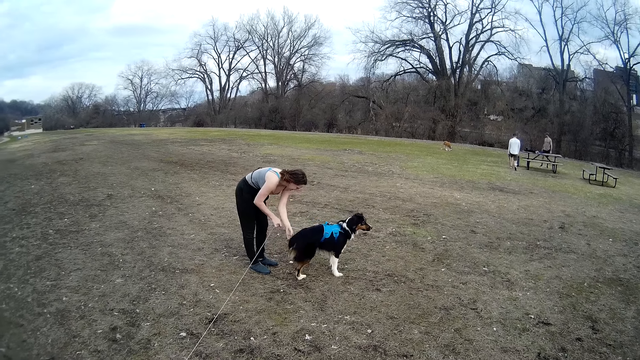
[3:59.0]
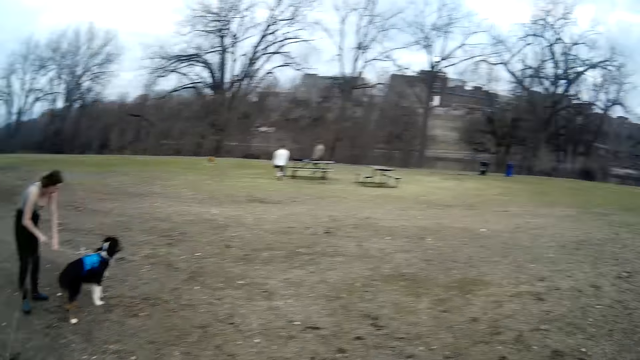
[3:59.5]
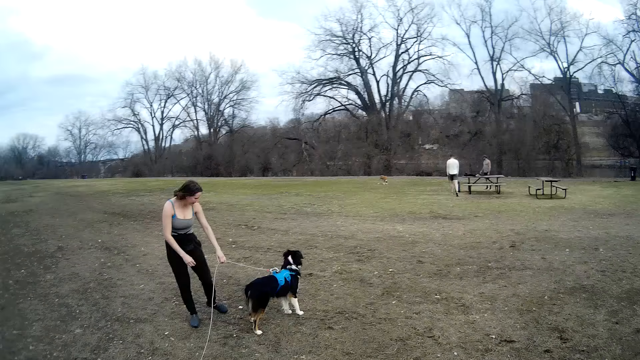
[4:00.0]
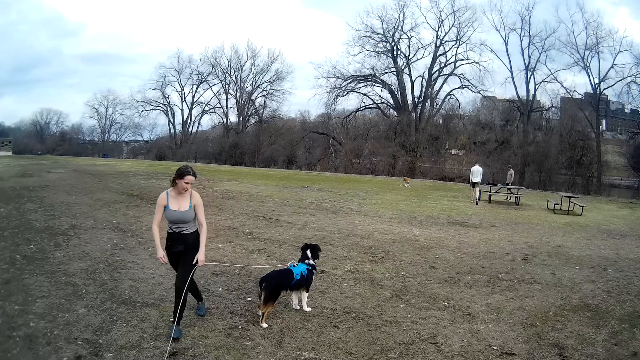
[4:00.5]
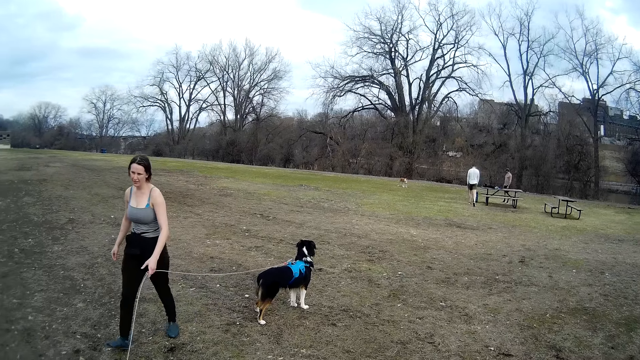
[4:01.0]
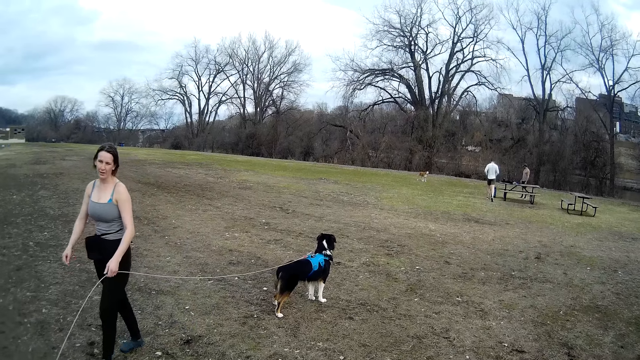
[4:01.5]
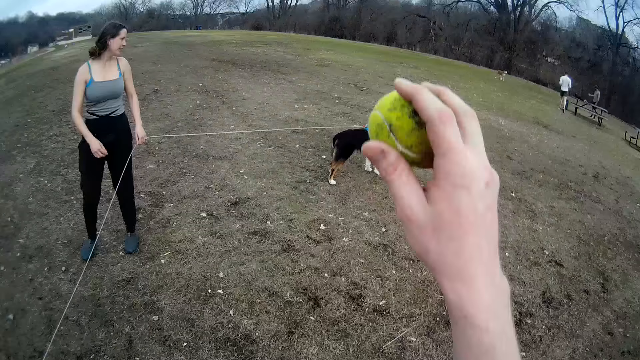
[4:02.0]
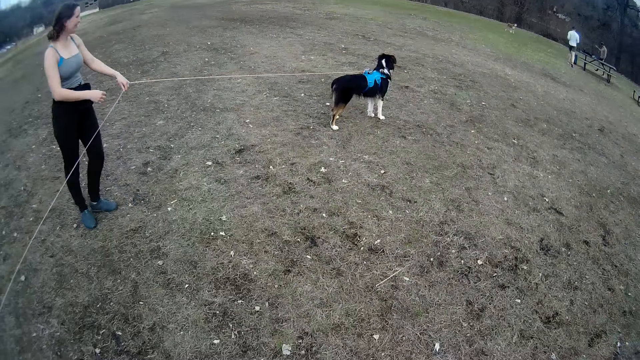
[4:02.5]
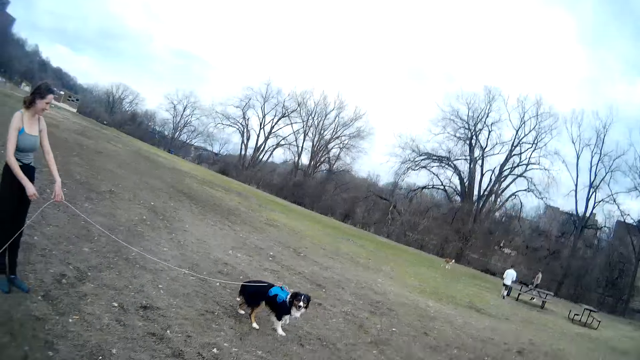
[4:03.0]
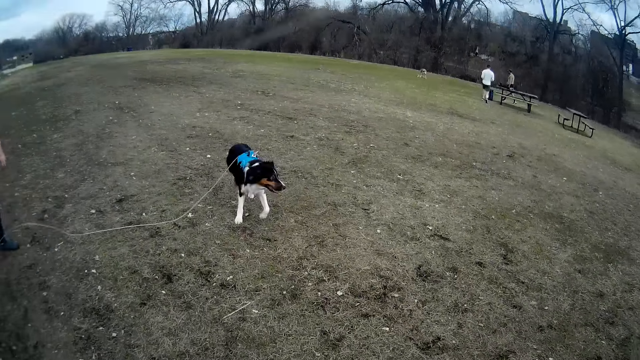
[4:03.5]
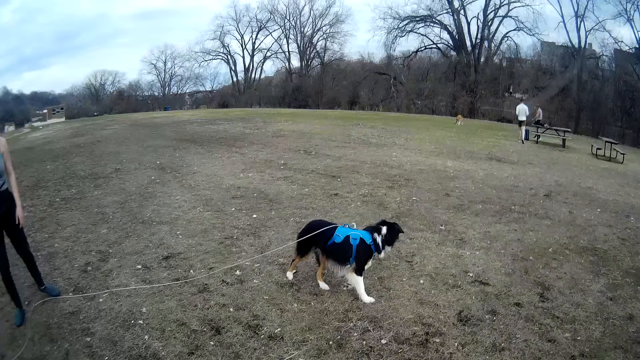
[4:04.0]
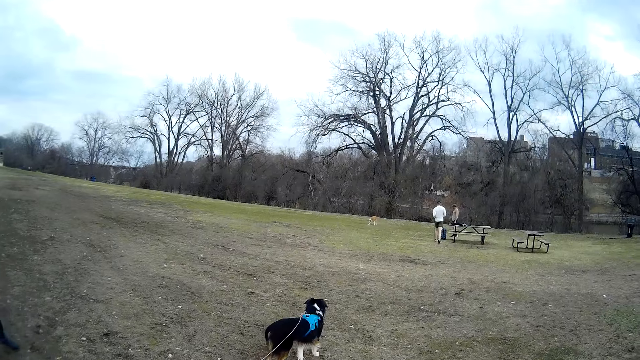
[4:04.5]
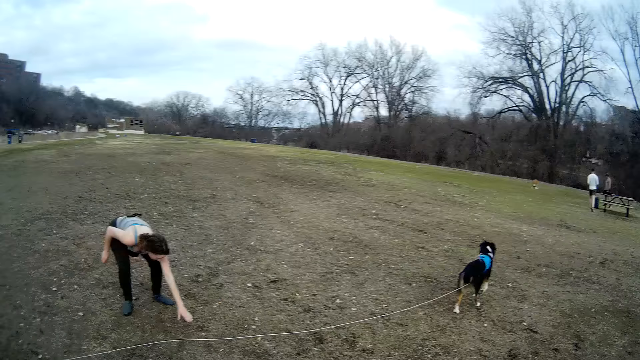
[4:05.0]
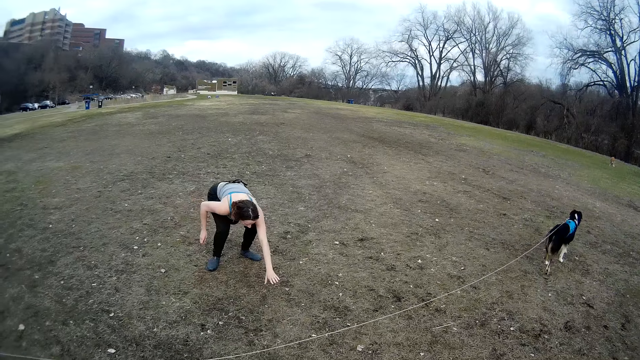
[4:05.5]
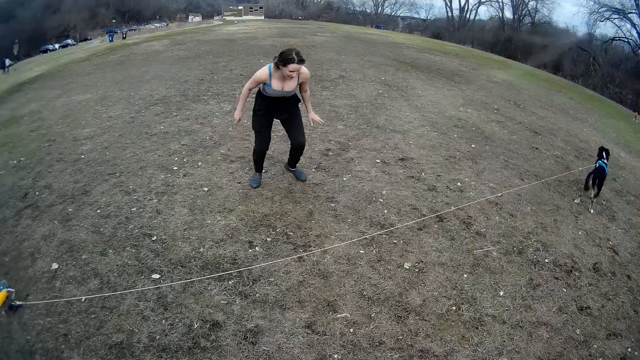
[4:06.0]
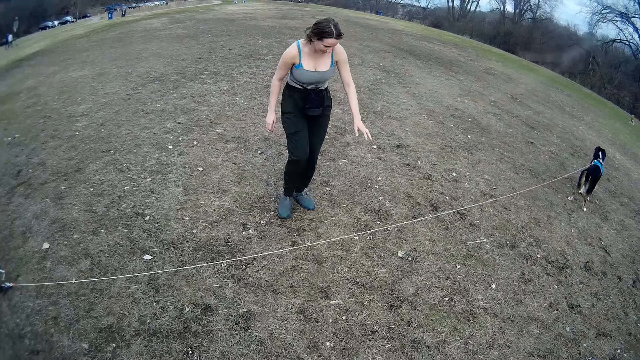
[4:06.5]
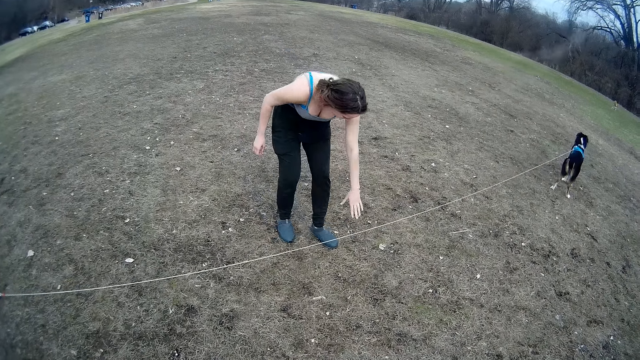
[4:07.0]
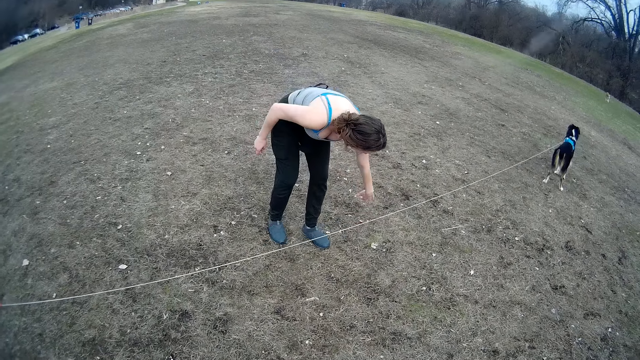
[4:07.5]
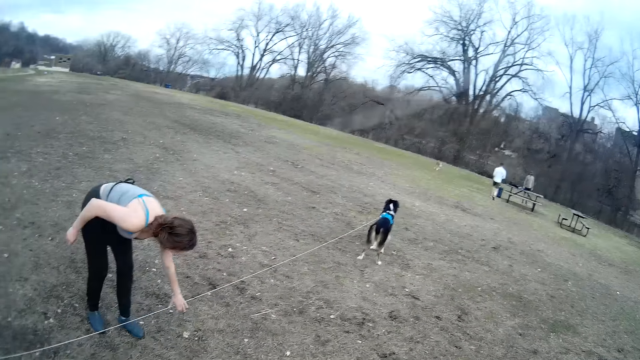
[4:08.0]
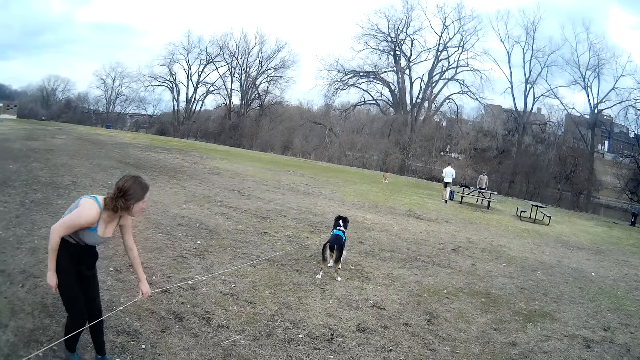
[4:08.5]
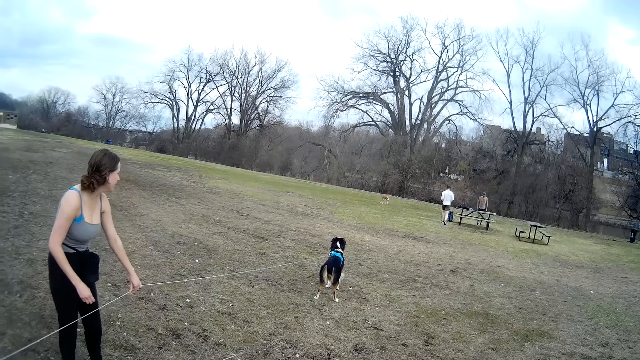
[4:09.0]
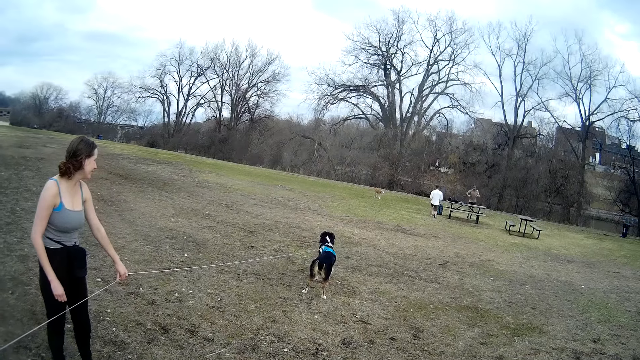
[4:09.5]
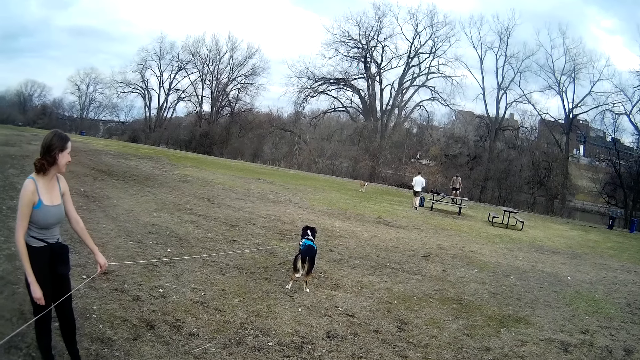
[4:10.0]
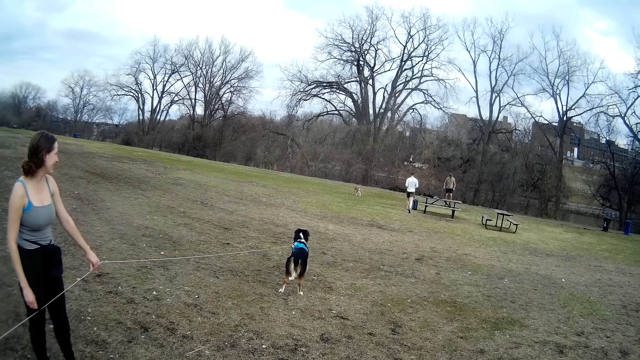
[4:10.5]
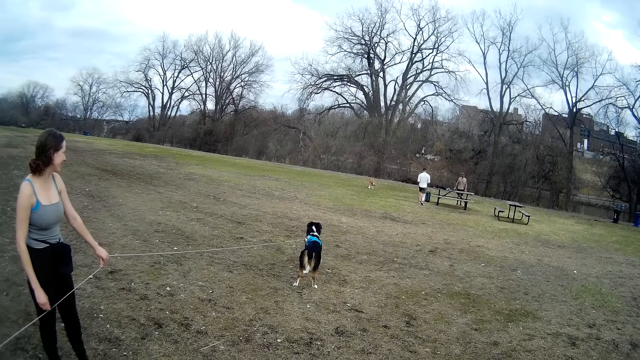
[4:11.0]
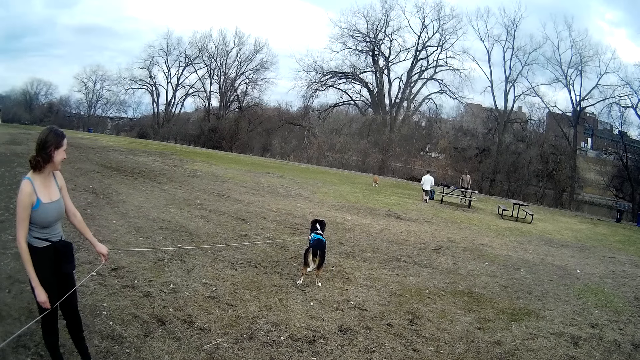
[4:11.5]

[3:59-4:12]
A lady steps forward and touches the rope. The camera wearer moves the hand. The lady puts the rope down and puts the hand down. The lady steps forward and lifts the rope. A man jumps. The lady looks at the dog.

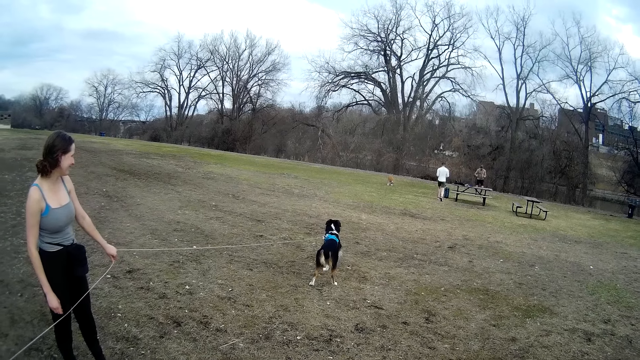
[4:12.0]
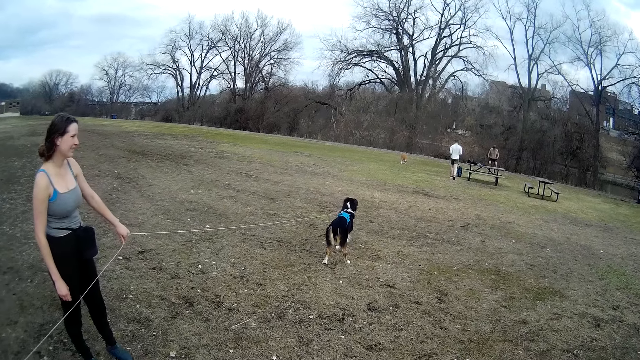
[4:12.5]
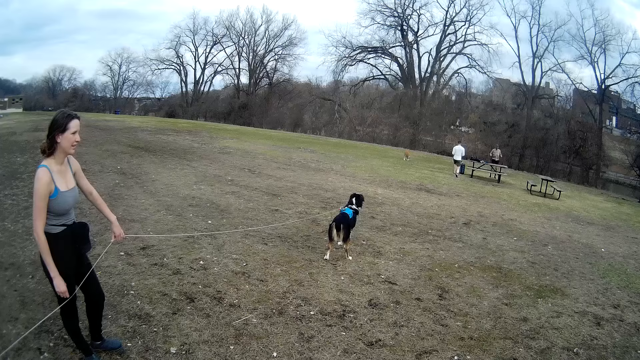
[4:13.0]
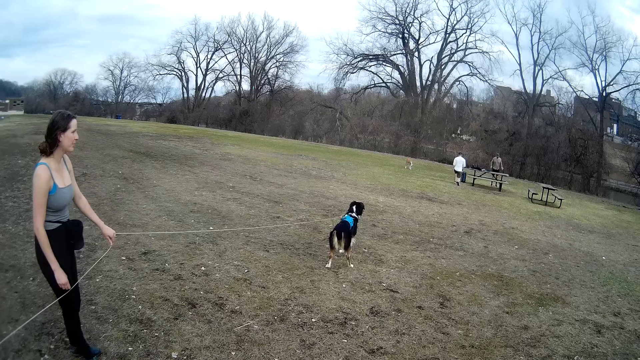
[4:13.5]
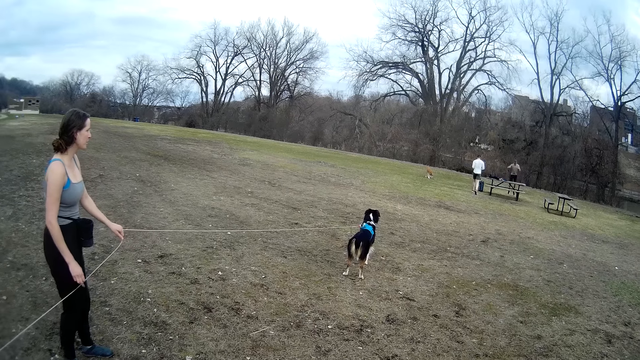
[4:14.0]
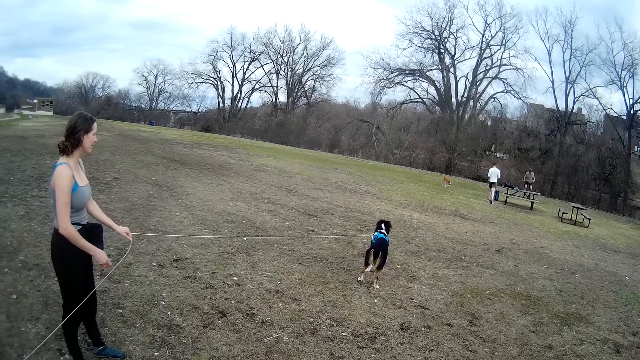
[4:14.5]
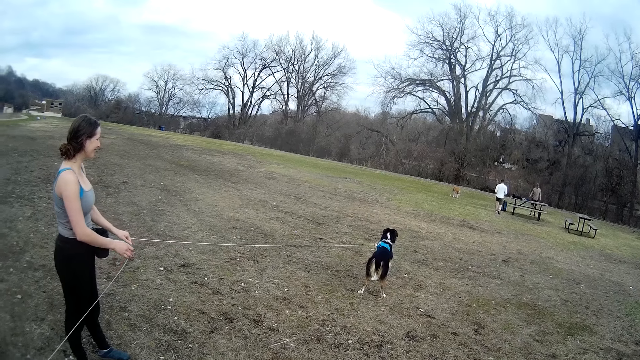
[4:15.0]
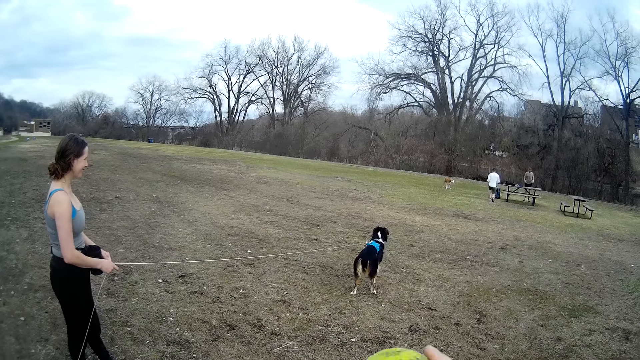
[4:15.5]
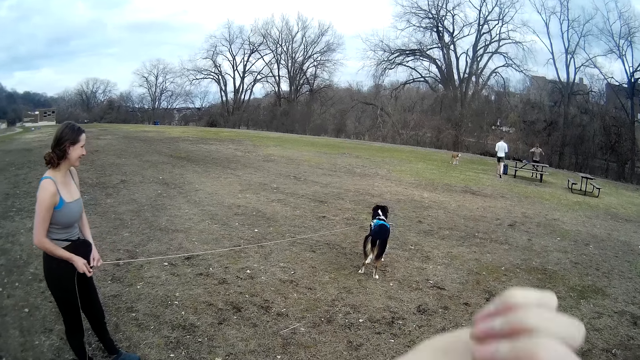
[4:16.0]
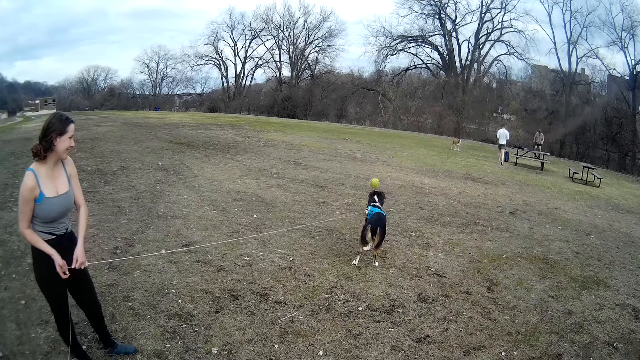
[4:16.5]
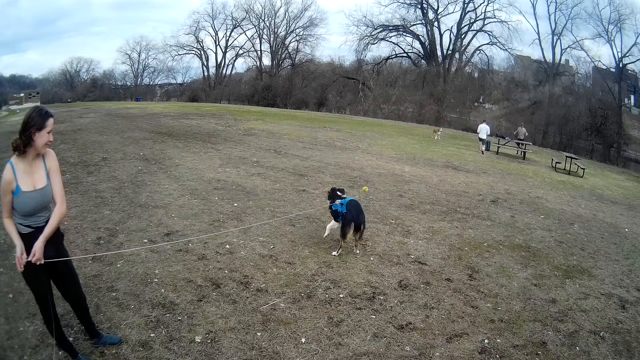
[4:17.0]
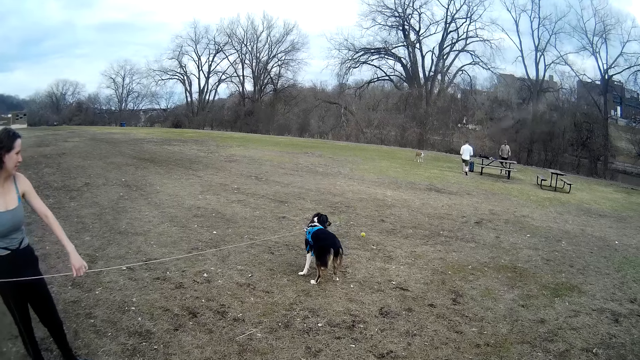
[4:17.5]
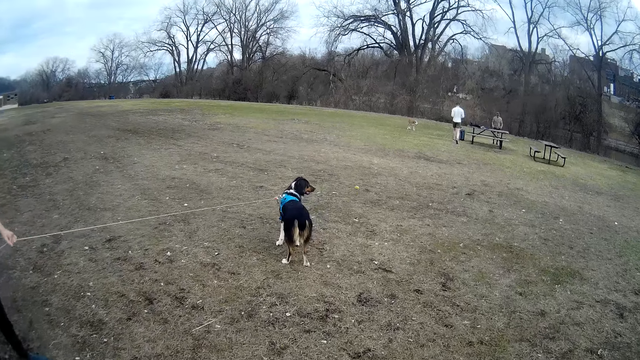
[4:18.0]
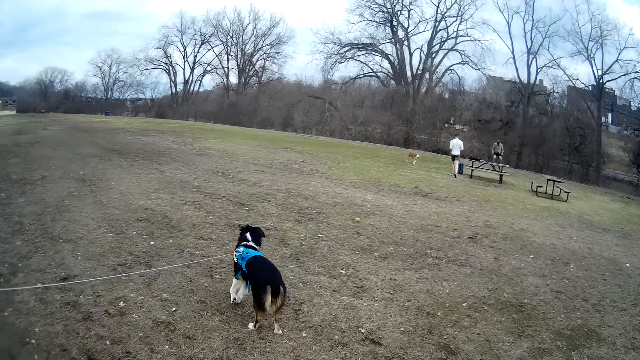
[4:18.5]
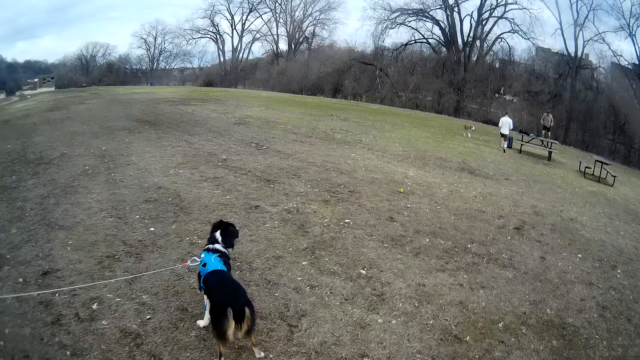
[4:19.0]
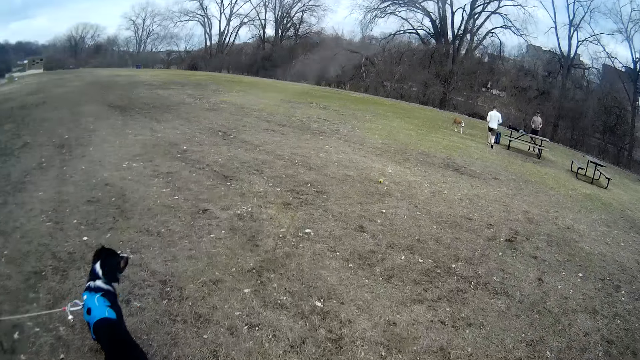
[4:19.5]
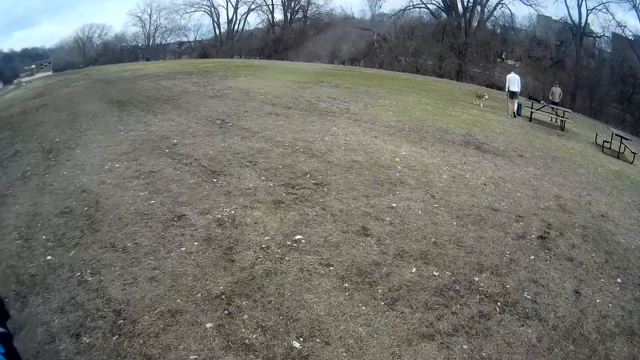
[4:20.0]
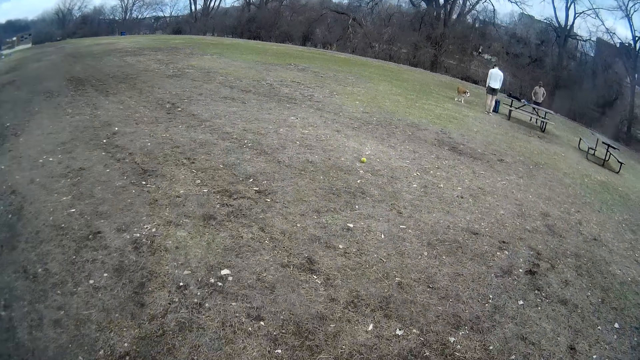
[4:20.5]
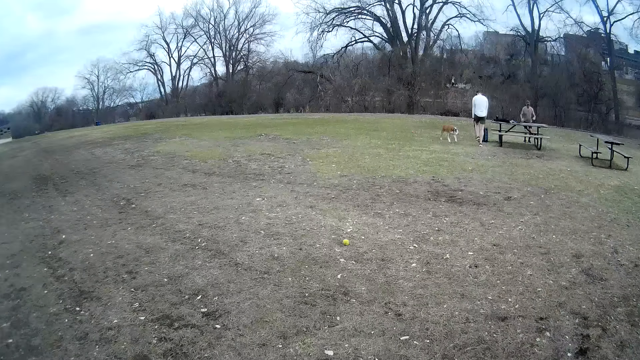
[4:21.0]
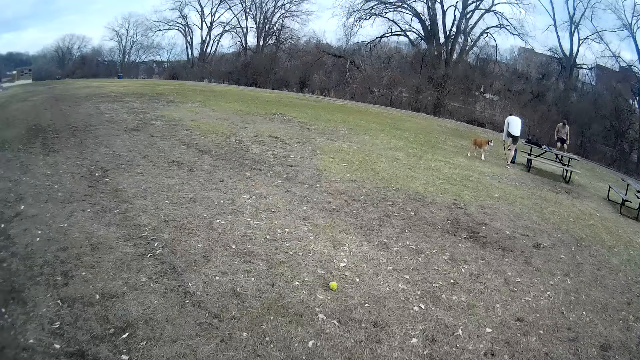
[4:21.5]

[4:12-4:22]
A lady pulls the rope. The camera wearer throws the ball. They look around.
